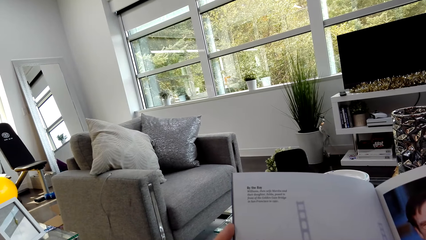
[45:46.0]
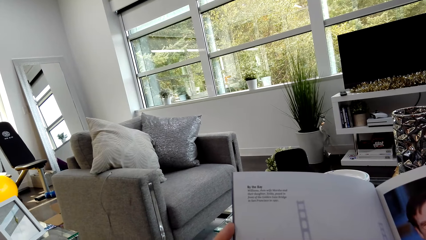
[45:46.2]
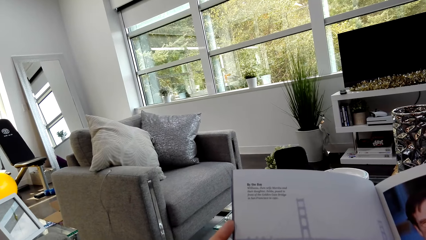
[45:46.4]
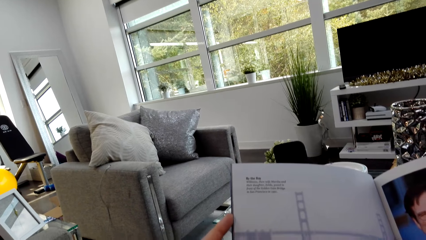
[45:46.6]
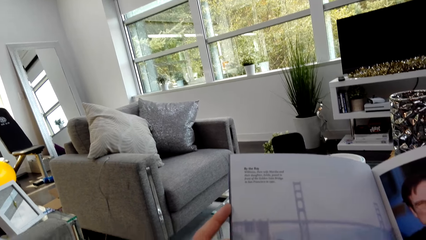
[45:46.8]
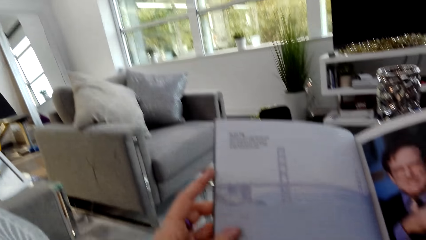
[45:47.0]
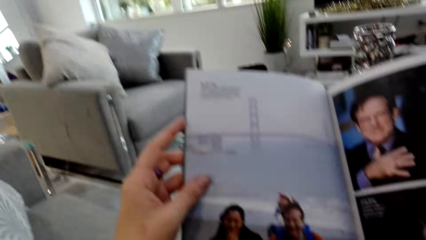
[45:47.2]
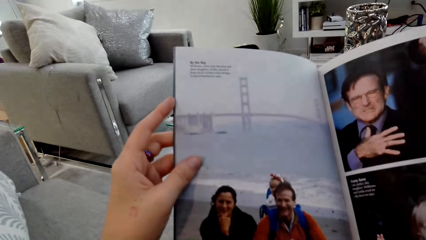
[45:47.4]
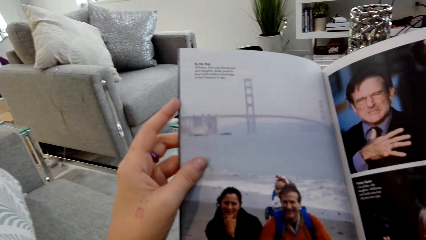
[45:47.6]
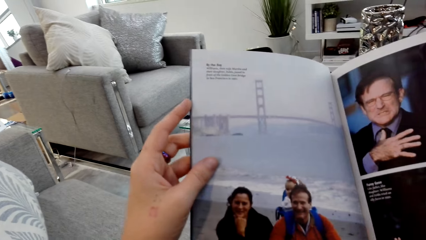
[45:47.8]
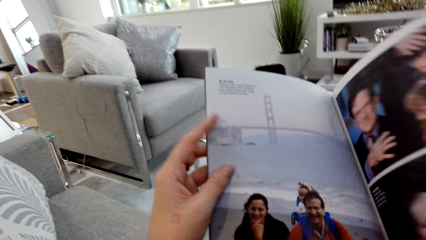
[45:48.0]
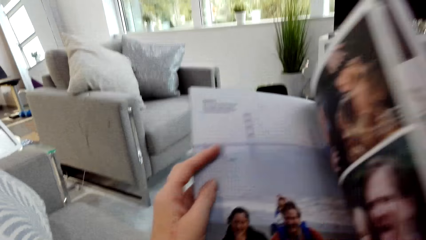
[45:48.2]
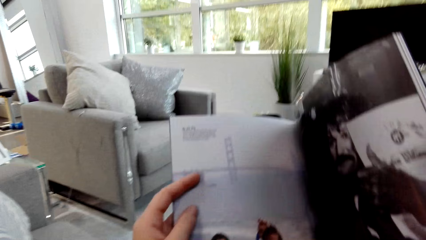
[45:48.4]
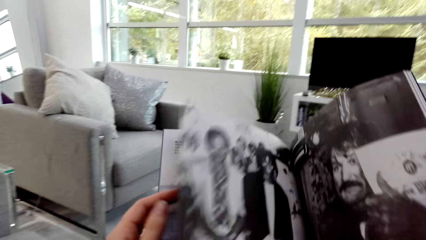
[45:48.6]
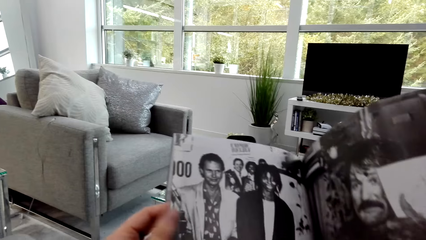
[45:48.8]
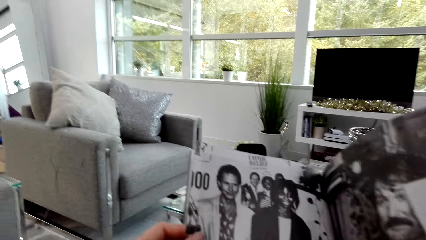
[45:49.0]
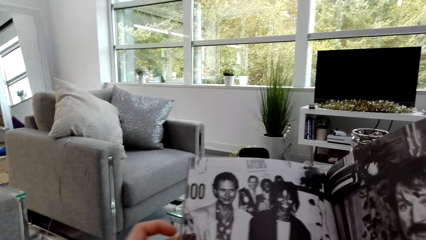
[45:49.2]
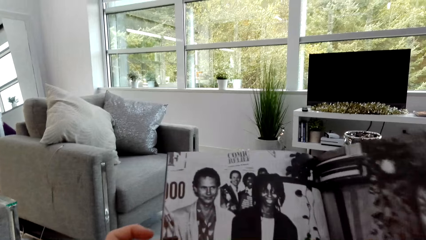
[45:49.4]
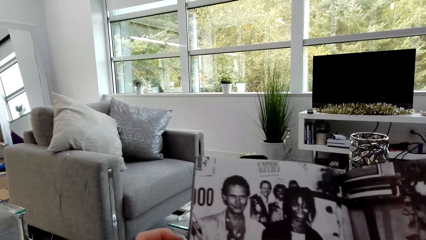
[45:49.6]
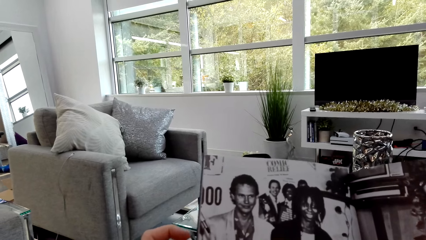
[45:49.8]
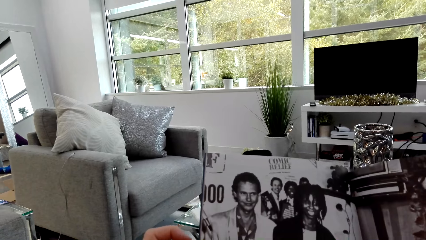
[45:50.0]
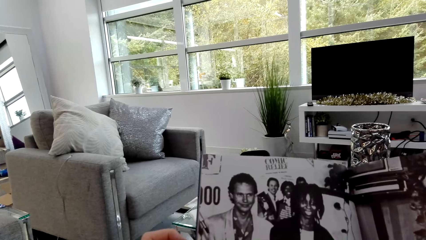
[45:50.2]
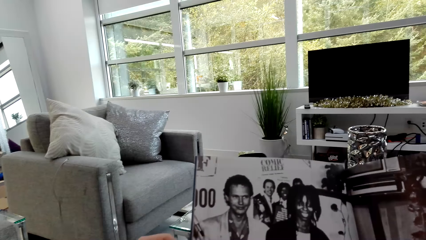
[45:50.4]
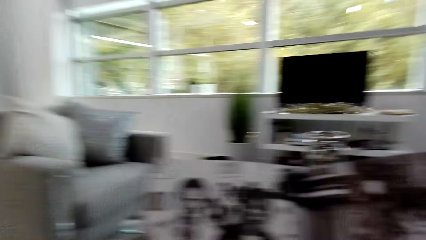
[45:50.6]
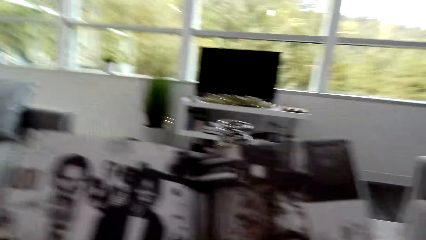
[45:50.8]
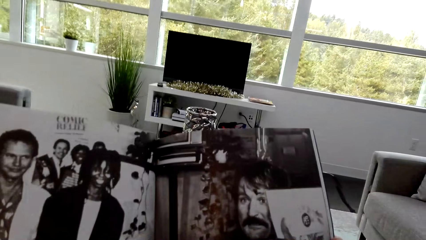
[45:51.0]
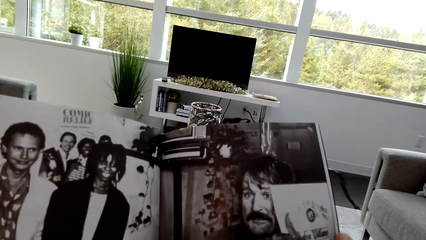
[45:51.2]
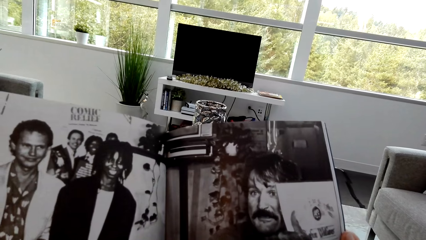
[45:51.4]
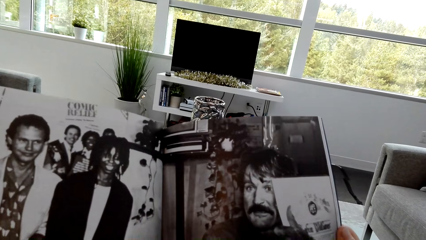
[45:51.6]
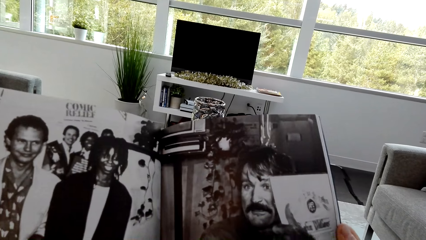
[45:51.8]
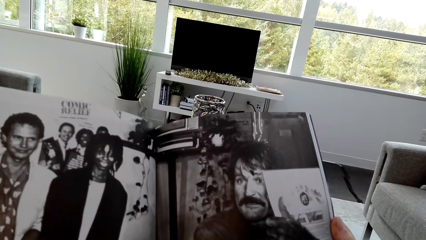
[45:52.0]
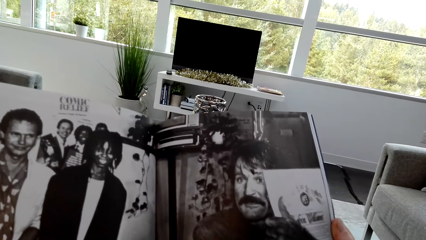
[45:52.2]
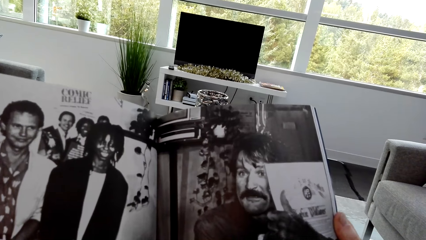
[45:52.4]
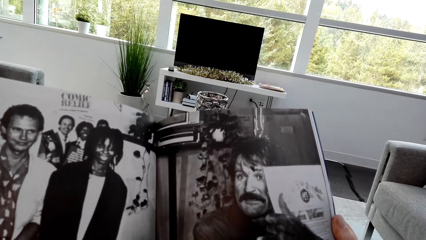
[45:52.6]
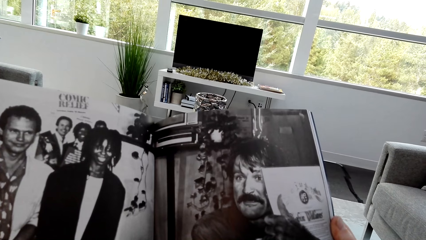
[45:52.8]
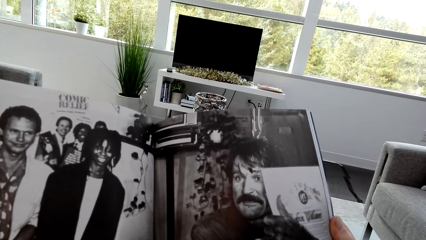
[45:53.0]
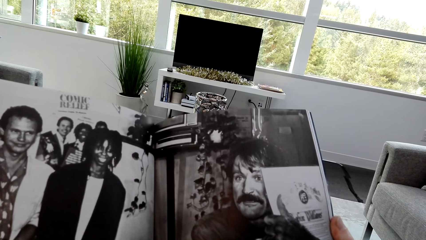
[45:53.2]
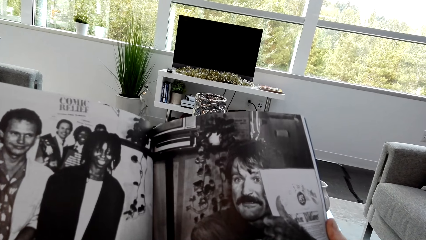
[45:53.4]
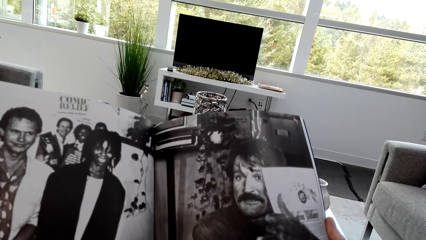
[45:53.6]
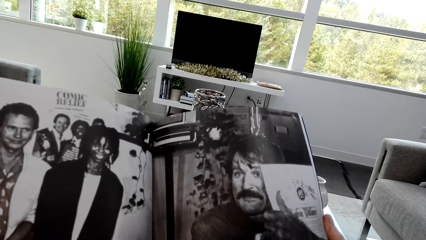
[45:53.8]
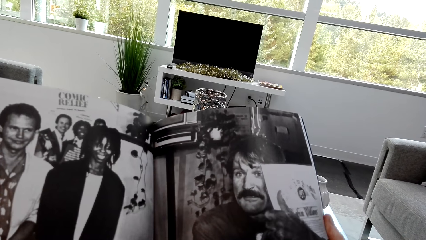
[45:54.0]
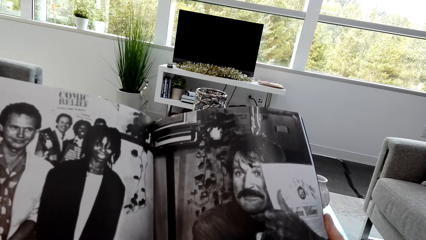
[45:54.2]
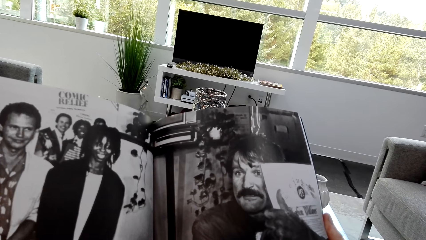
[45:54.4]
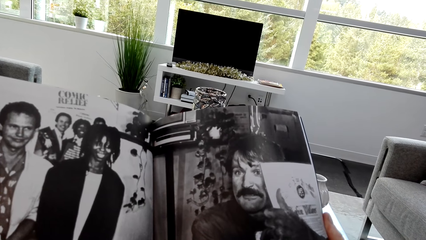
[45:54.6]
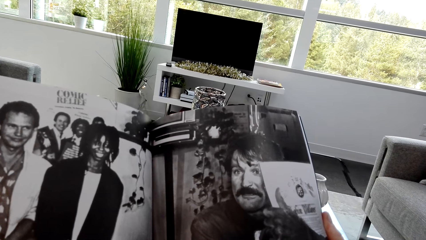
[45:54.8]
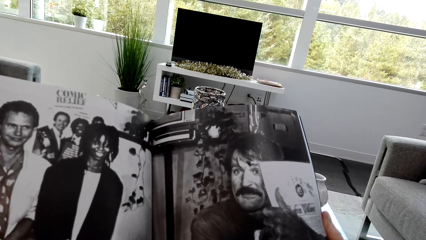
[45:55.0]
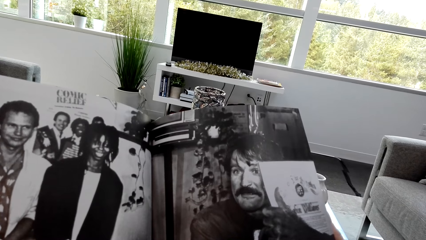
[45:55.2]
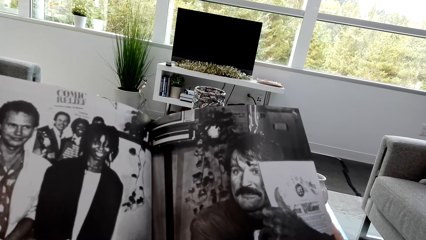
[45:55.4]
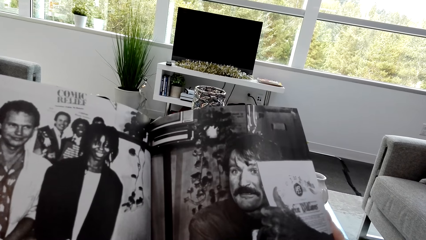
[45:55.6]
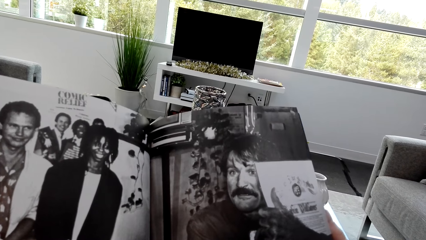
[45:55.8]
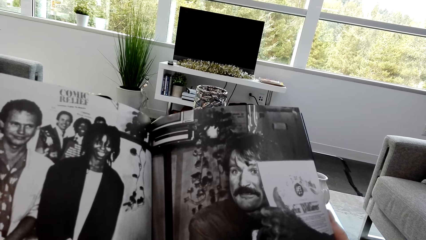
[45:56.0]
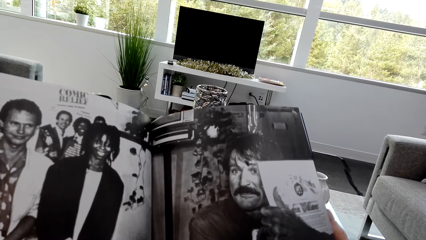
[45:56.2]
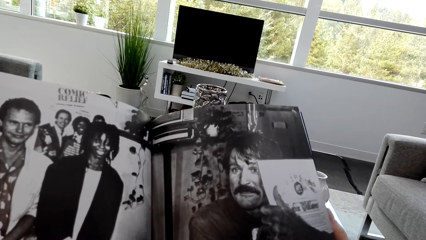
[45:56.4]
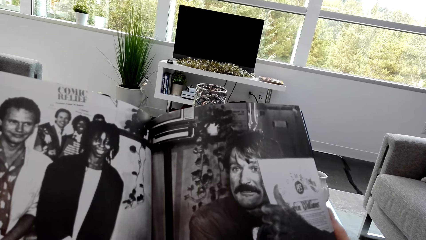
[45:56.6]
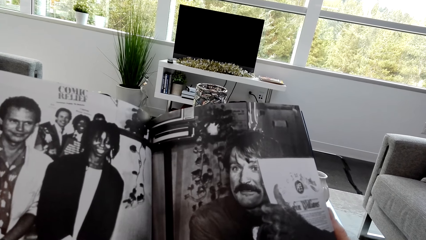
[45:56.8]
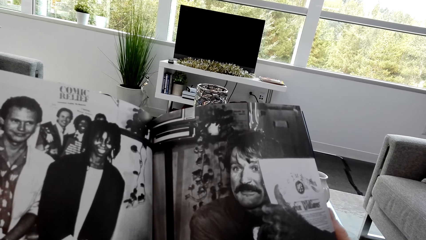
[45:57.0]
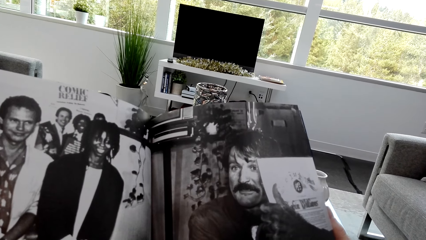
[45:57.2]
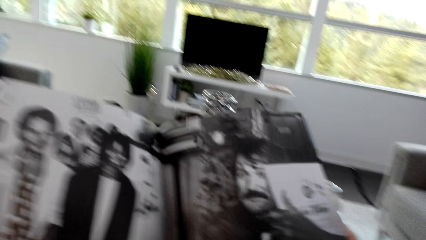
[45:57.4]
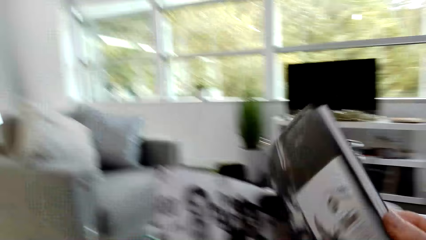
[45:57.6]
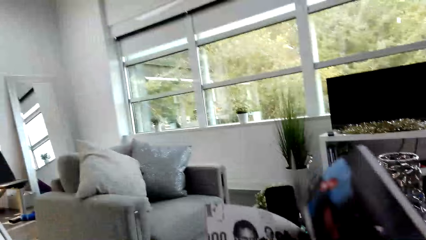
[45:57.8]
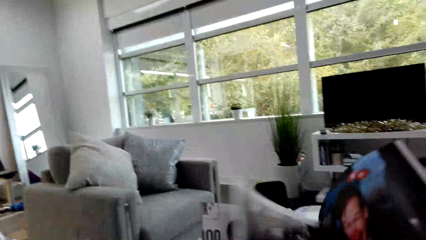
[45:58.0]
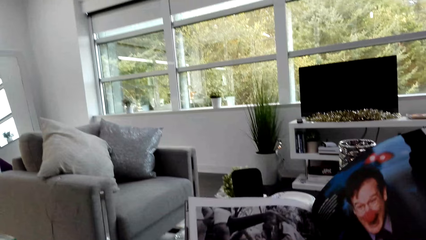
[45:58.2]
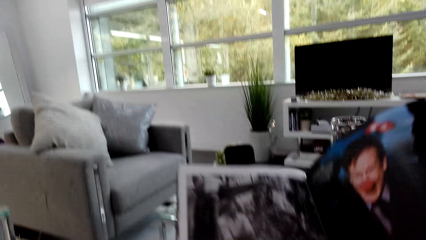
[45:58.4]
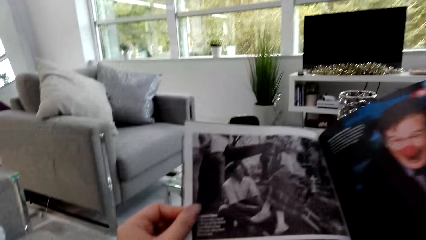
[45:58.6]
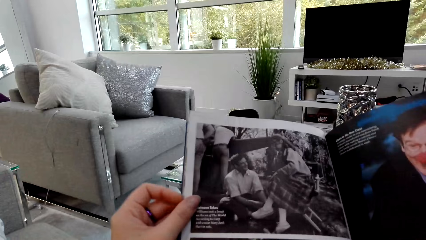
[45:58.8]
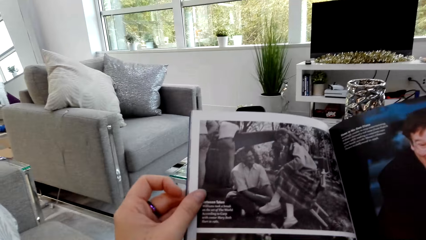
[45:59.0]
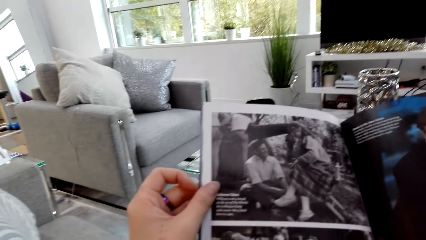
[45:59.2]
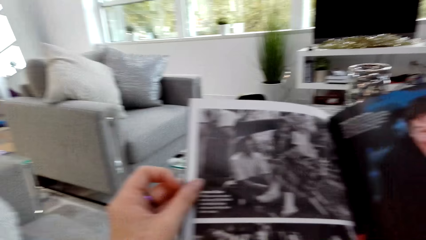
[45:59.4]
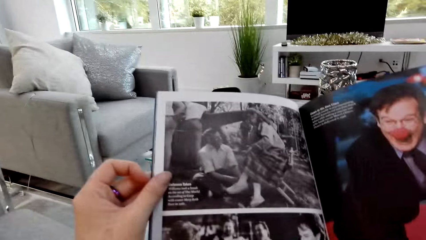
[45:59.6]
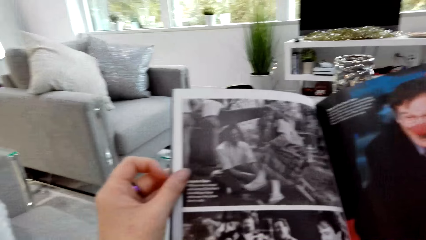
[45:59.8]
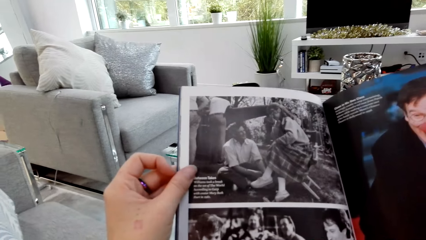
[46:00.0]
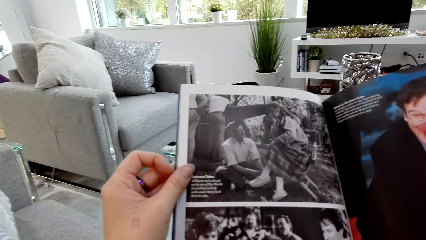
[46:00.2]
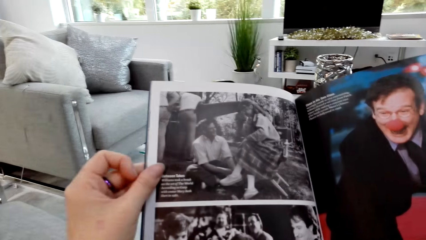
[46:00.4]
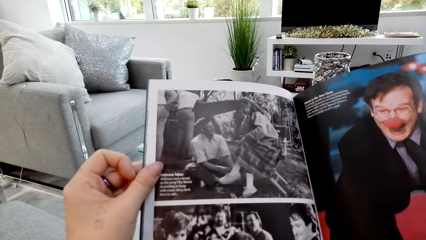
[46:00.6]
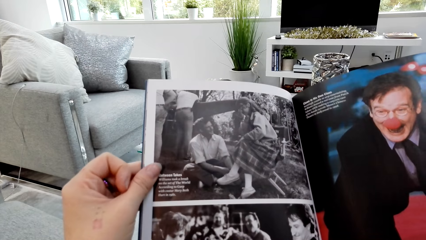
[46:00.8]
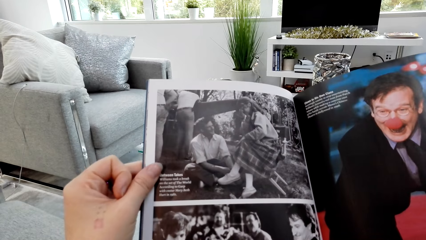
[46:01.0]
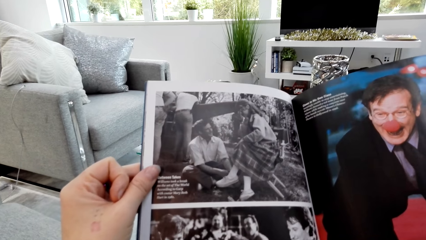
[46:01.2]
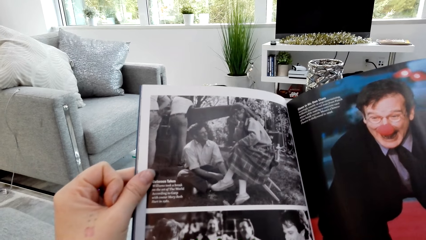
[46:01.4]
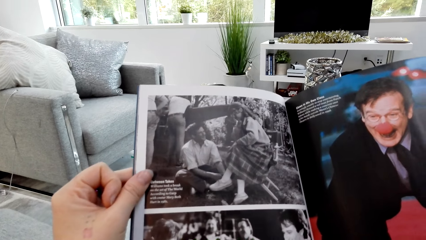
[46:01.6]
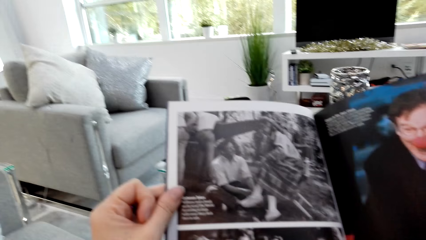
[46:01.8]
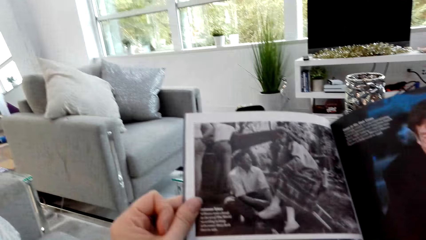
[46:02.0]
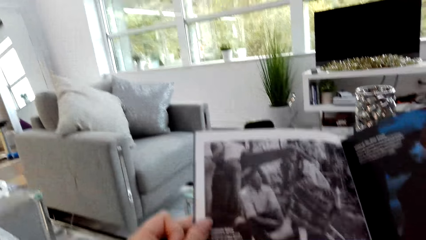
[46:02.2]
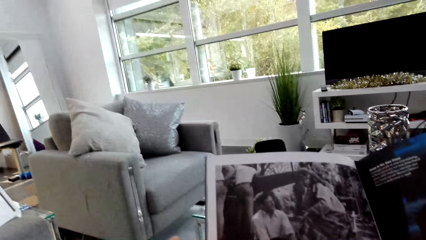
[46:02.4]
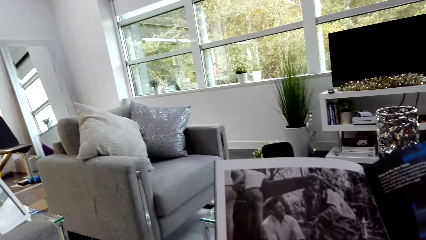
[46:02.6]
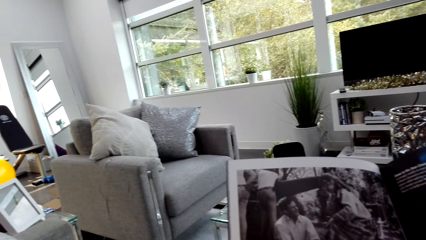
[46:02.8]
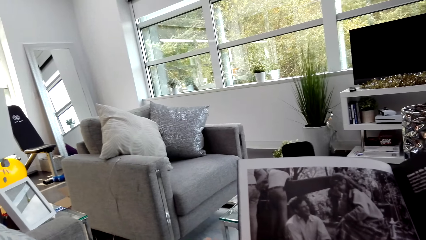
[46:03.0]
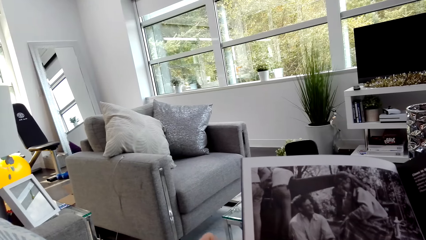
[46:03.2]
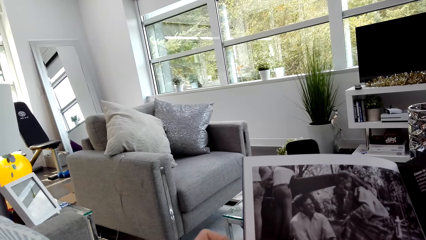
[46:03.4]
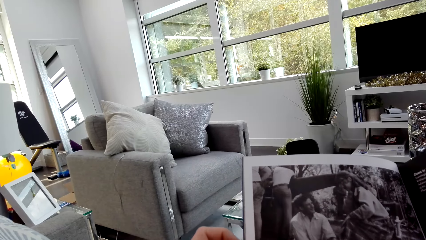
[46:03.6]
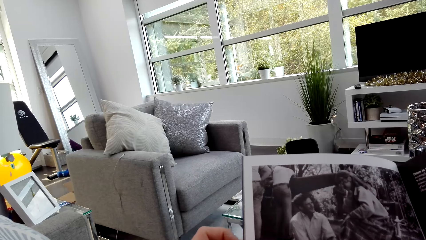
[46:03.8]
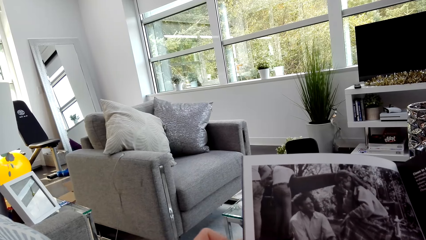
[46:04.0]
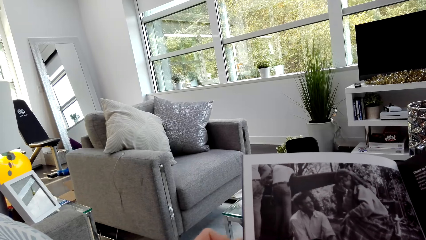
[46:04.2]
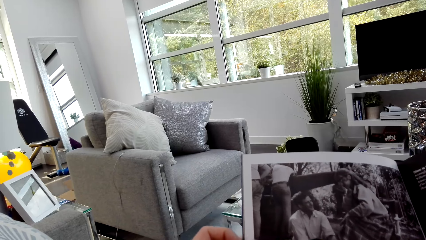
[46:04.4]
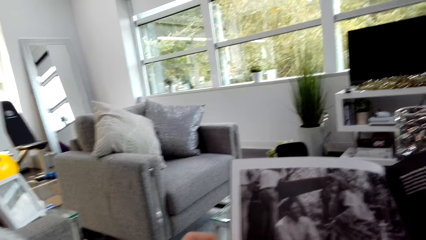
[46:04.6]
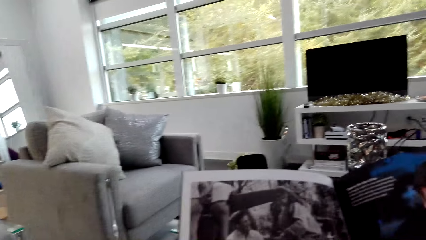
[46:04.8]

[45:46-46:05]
The camera wearer opens the page of the book and reads the book. They open the page of the book and read the book.
